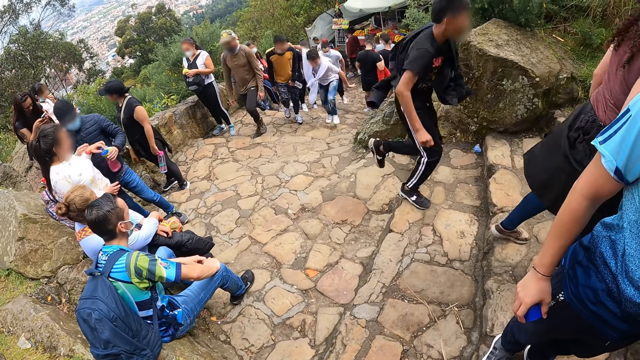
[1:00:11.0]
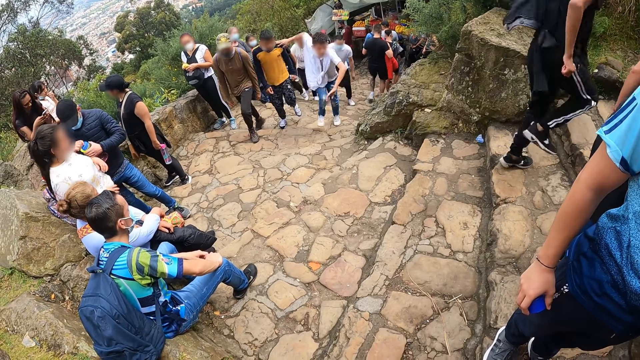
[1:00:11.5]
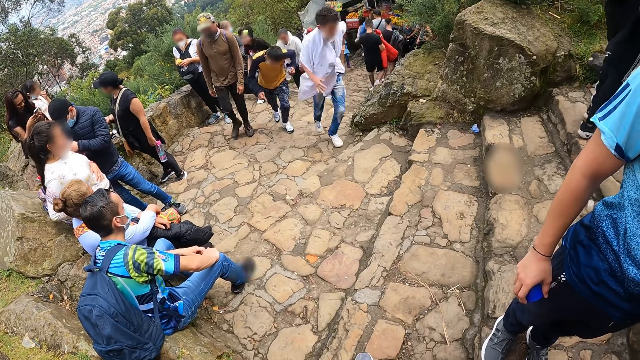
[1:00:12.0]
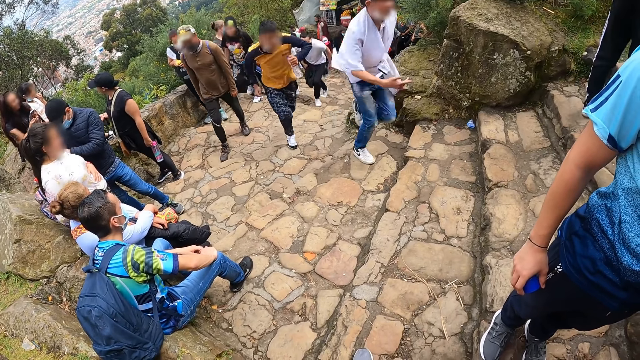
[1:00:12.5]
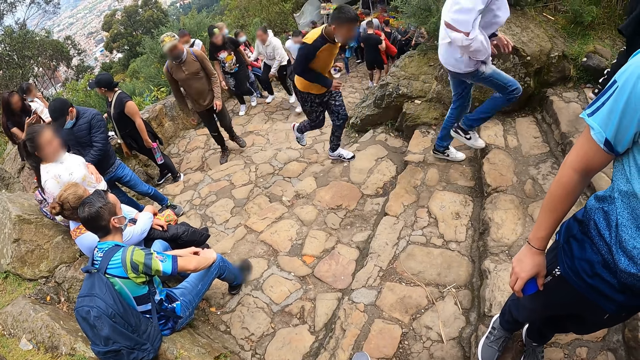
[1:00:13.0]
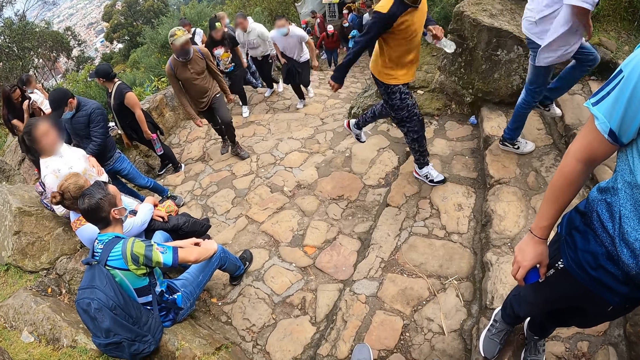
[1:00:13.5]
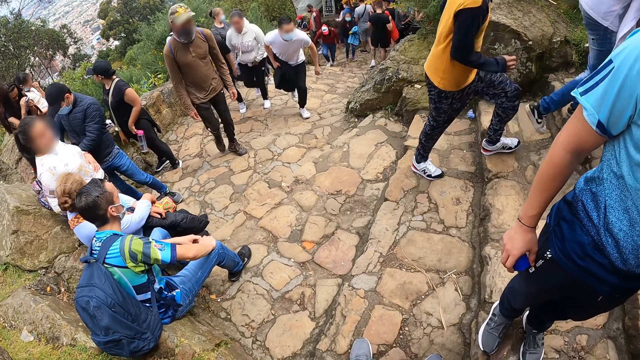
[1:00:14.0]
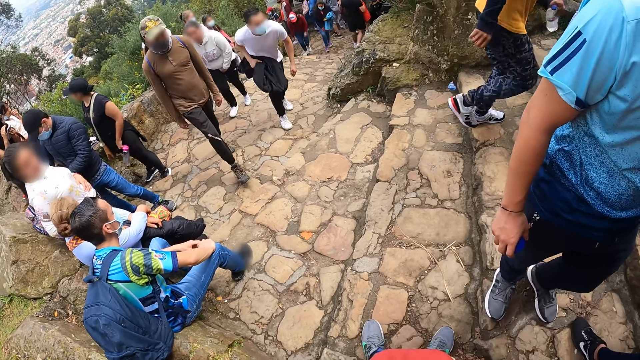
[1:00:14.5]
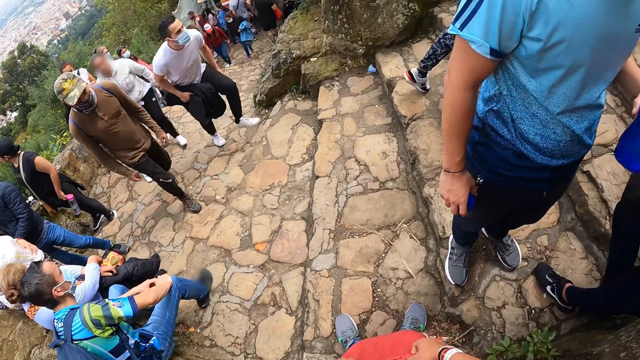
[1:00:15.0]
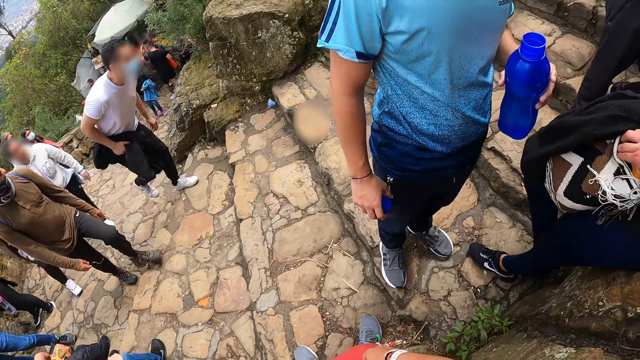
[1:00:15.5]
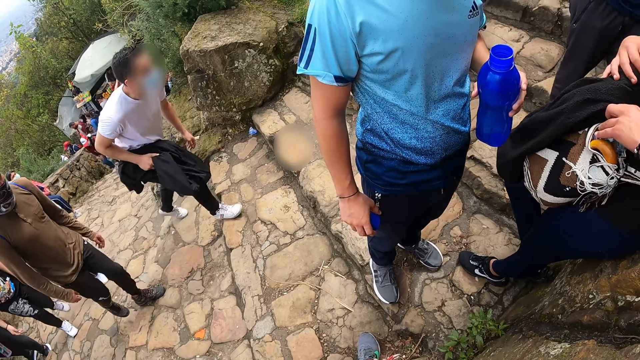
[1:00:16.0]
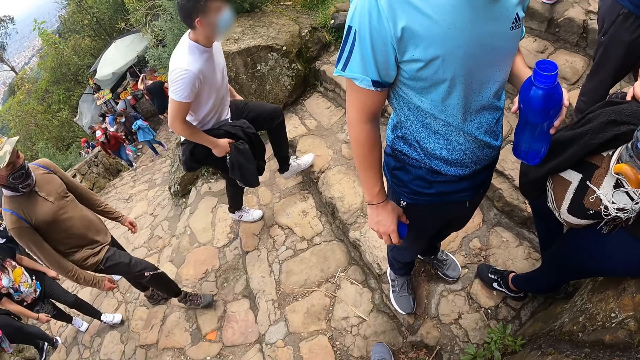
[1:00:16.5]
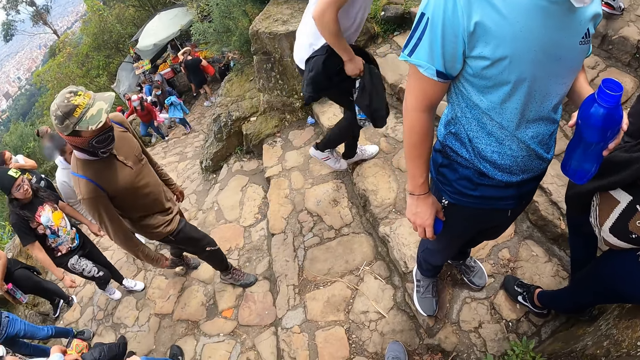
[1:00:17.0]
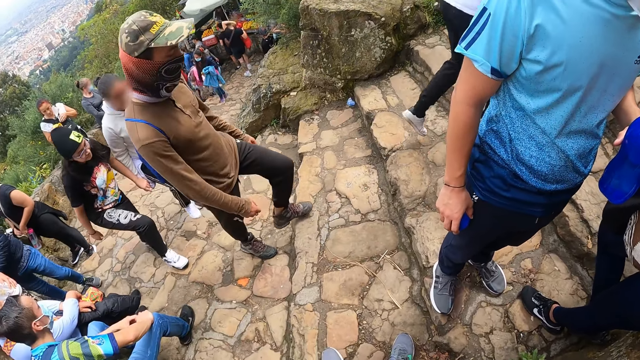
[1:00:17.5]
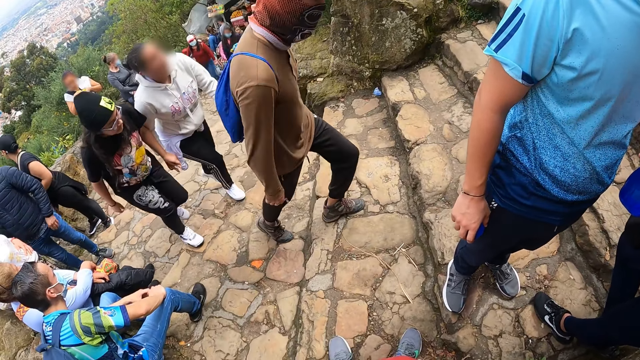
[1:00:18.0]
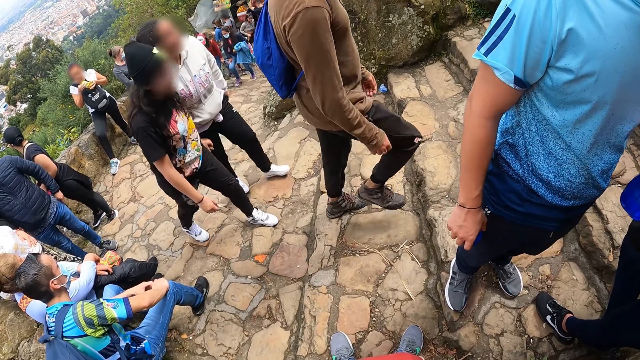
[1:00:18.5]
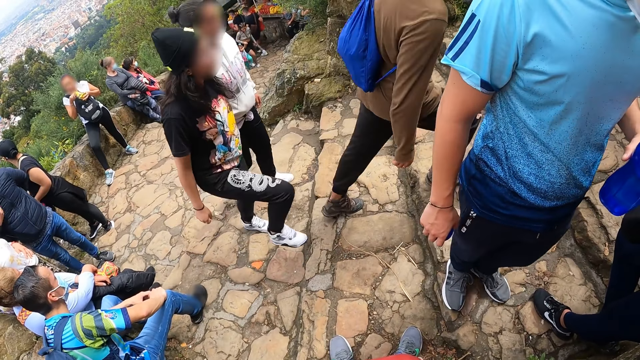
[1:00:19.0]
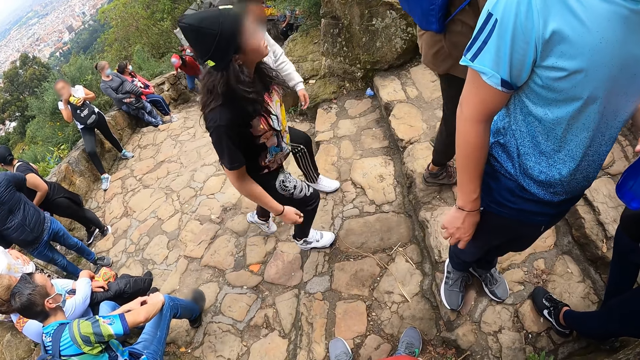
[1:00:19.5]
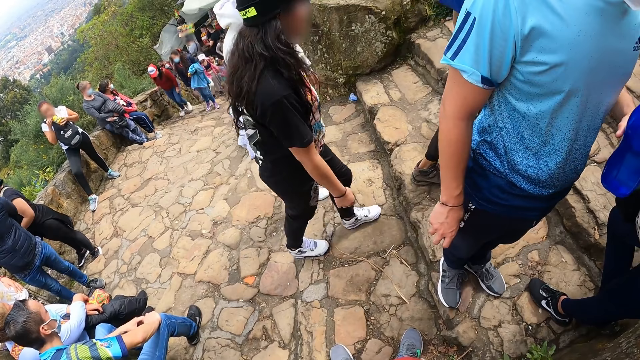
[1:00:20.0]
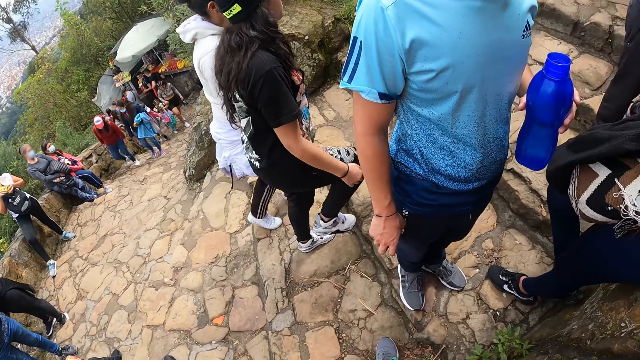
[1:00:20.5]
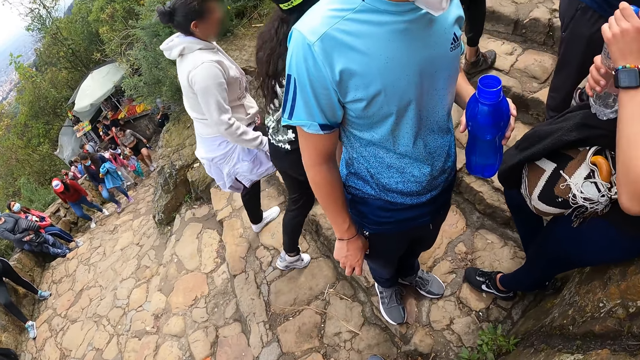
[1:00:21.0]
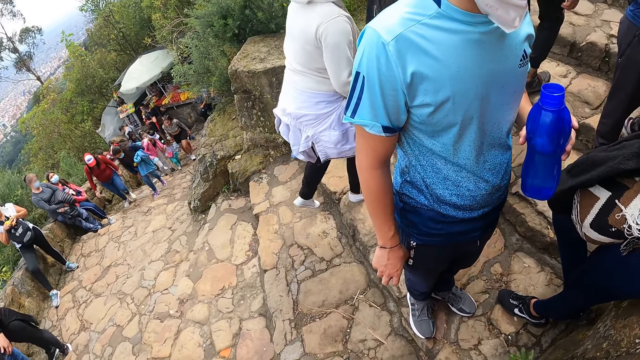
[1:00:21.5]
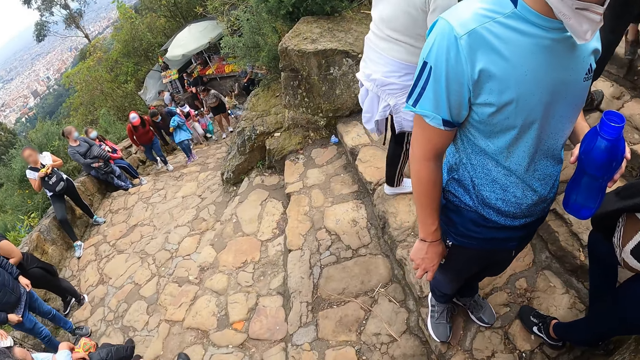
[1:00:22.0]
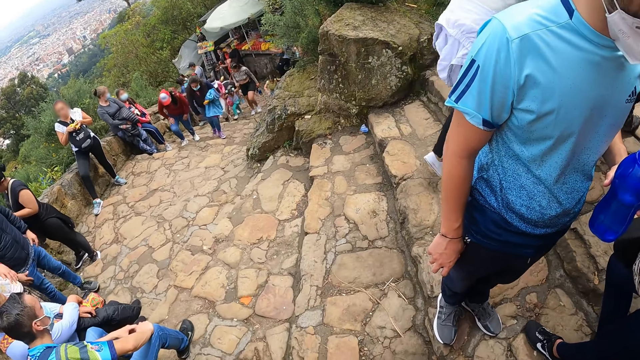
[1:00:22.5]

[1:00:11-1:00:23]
The man brings out a bottle from a bag in his hands with his left hand.

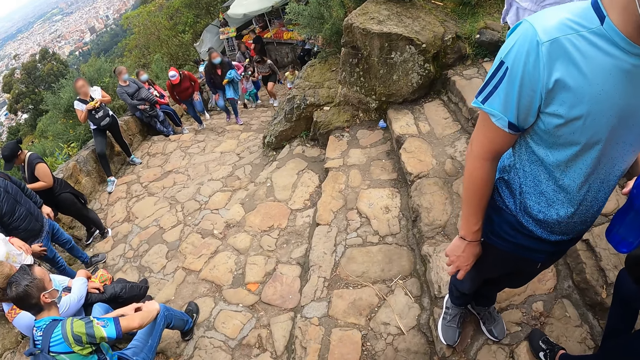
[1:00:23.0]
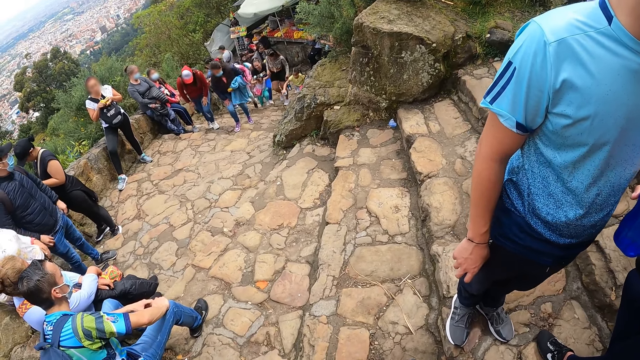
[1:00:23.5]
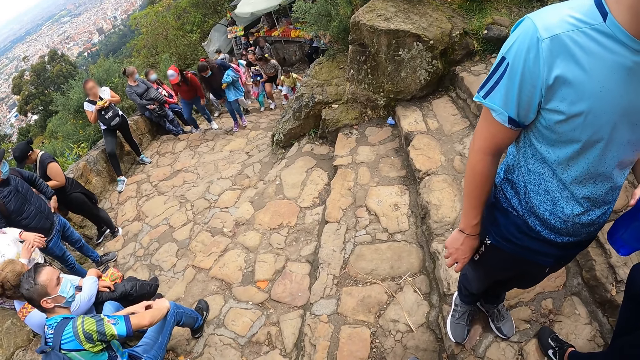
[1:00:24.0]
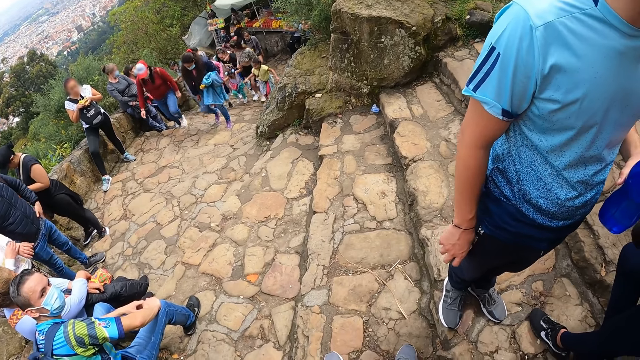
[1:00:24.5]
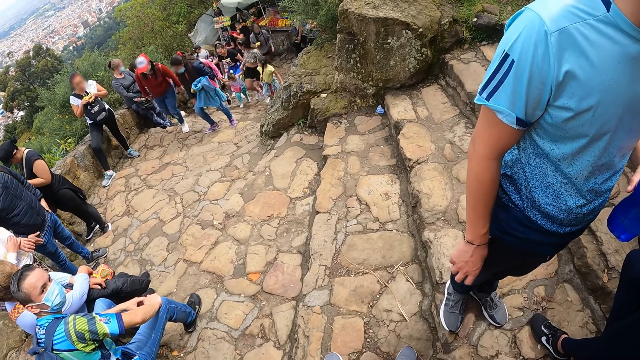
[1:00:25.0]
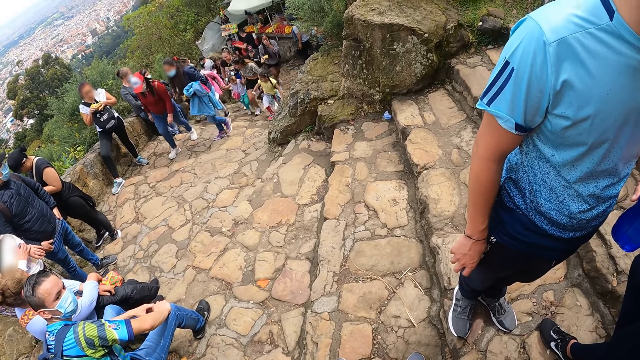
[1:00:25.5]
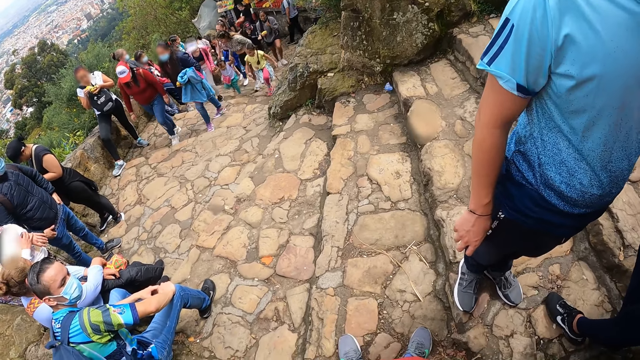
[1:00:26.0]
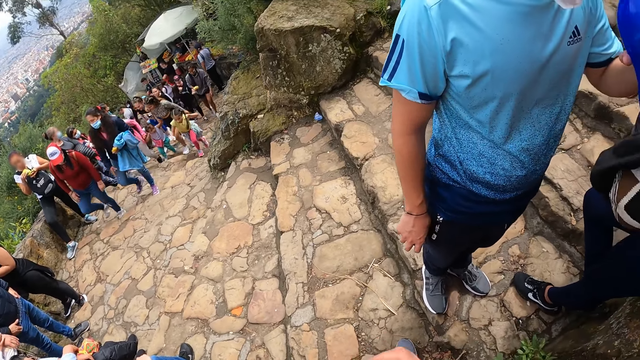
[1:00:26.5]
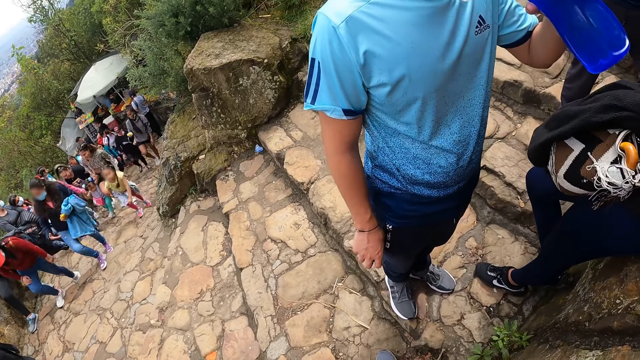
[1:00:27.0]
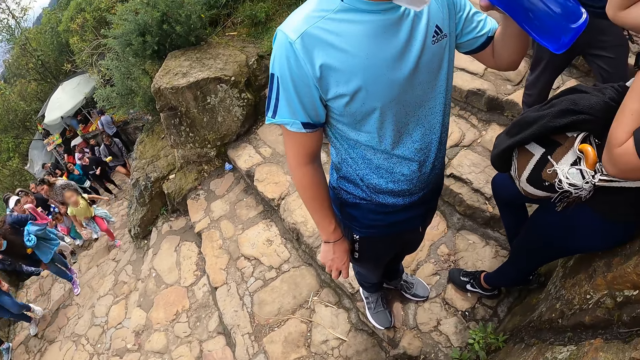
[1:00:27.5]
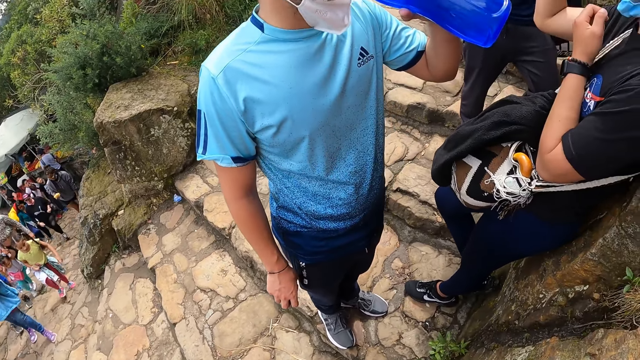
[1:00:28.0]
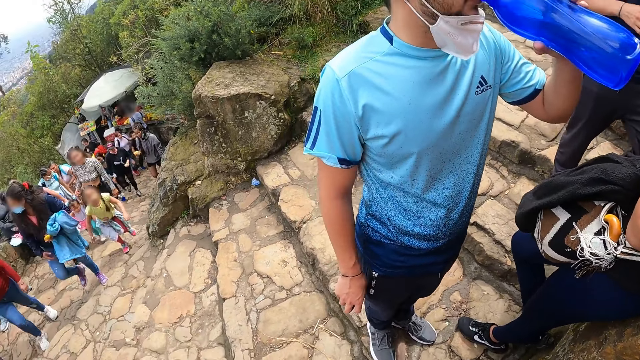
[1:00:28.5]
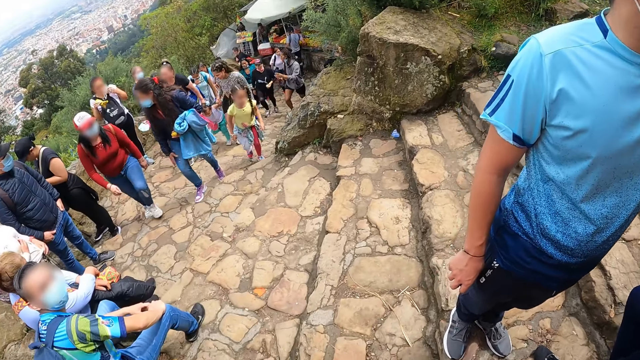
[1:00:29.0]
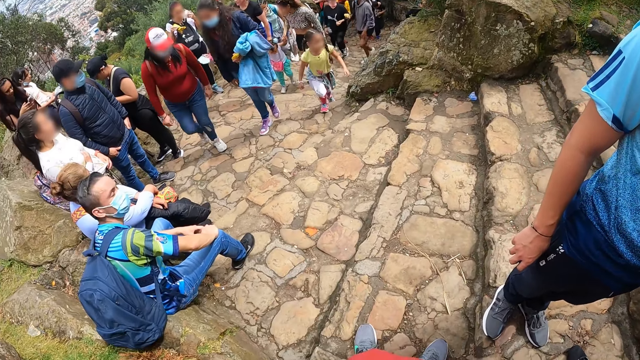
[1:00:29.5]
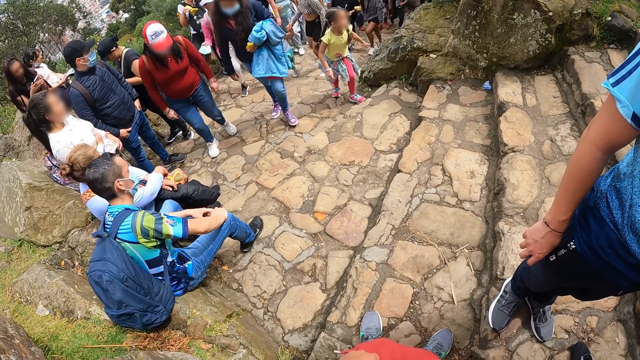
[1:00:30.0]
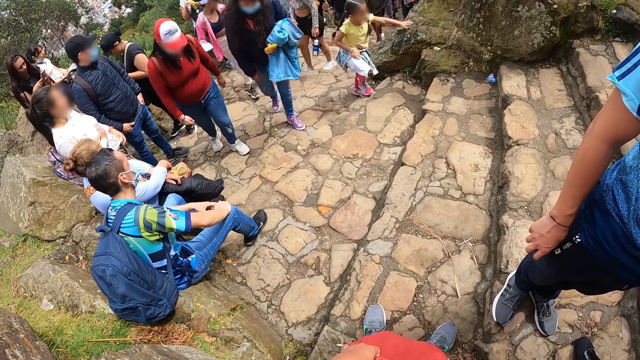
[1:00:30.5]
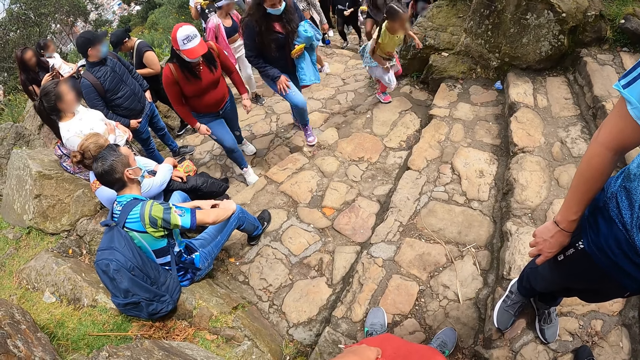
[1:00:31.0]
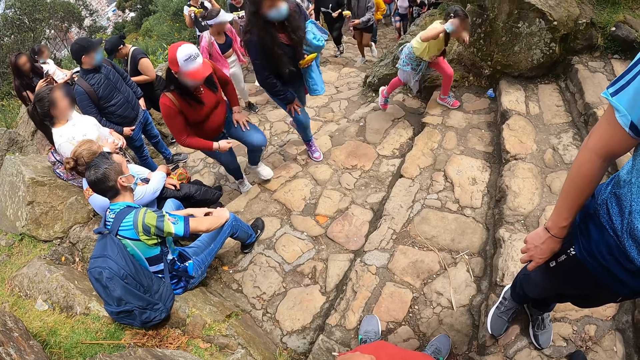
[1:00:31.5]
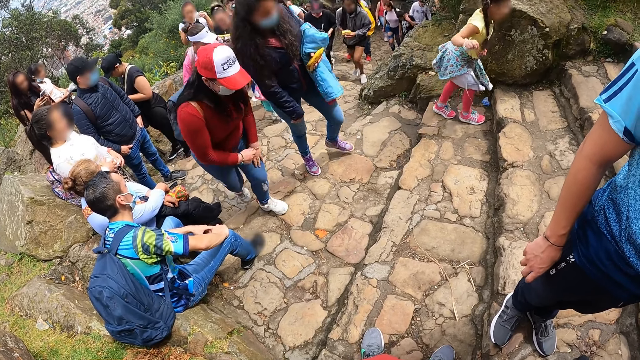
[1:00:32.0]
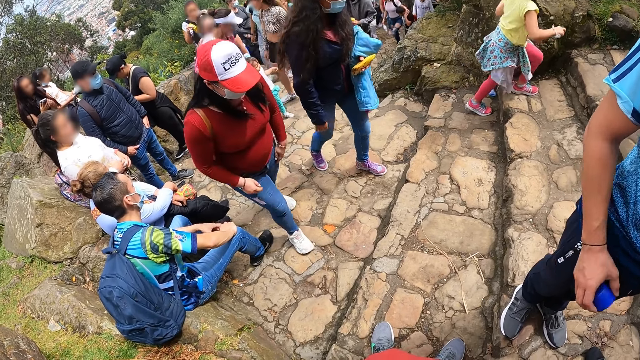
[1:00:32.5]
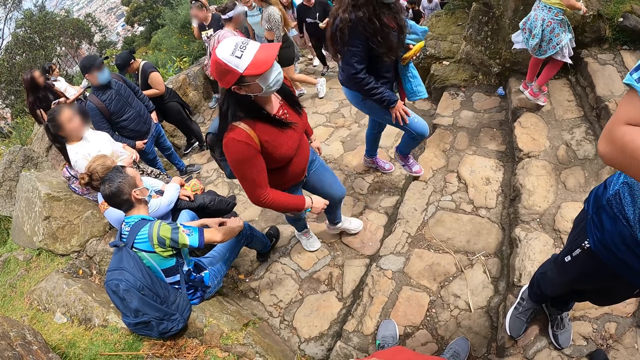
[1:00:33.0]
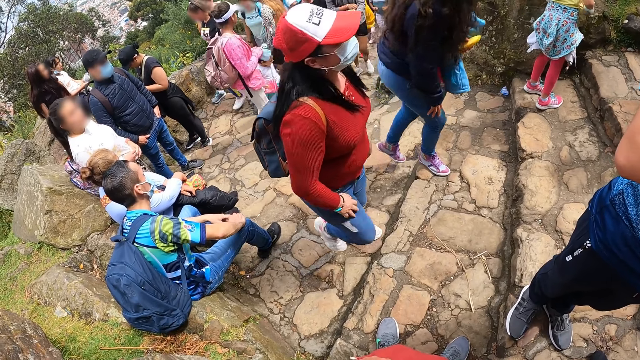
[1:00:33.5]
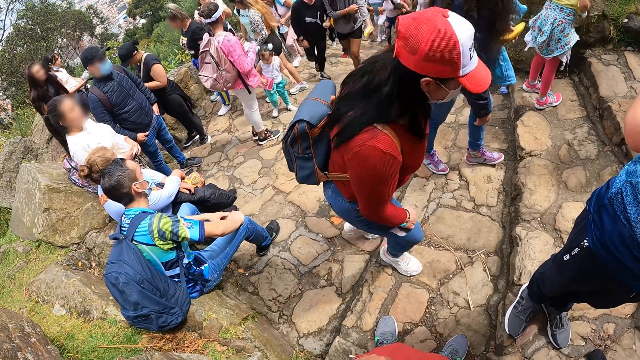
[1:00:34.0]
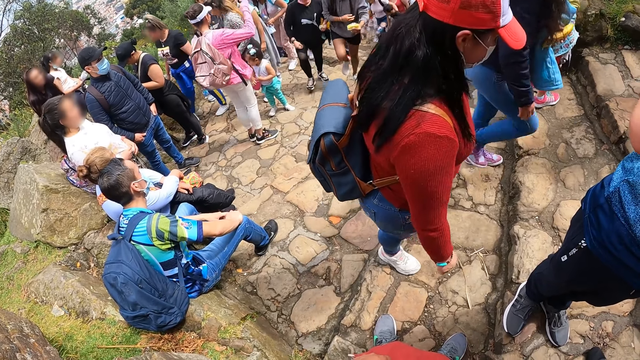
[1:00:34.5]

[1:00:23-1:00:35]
The man takes a drink from the blue bottle in his left hand.
